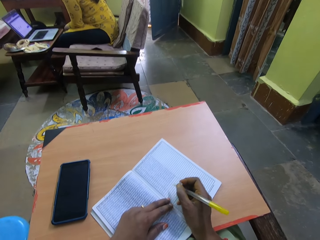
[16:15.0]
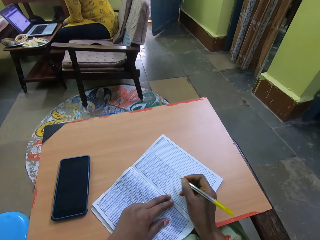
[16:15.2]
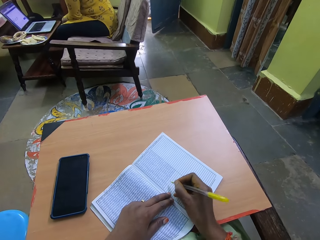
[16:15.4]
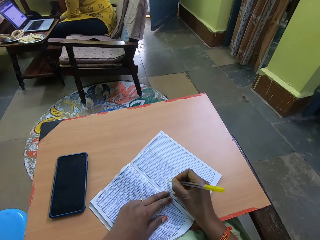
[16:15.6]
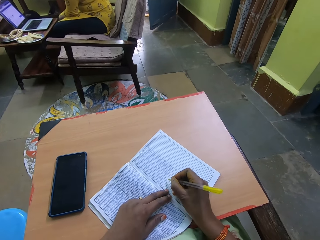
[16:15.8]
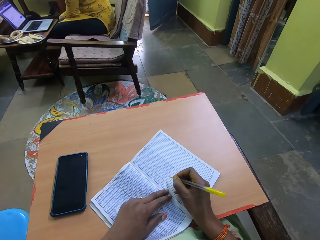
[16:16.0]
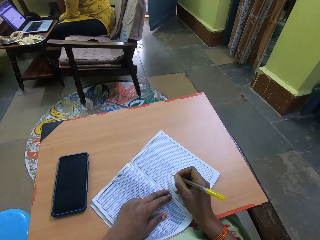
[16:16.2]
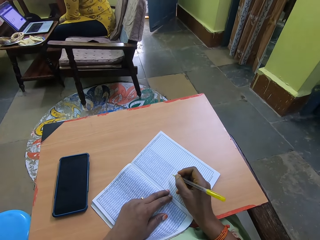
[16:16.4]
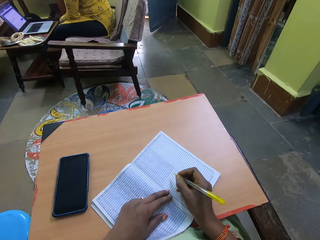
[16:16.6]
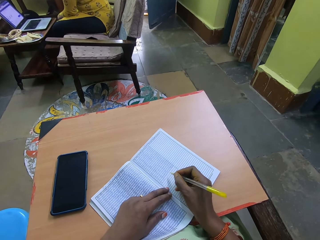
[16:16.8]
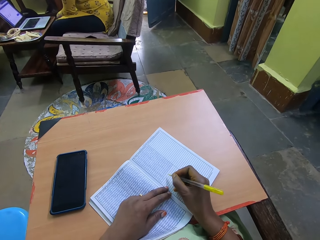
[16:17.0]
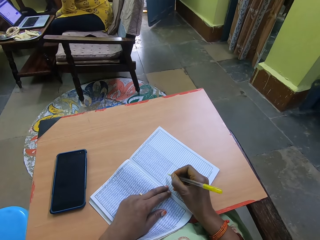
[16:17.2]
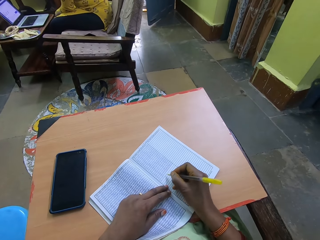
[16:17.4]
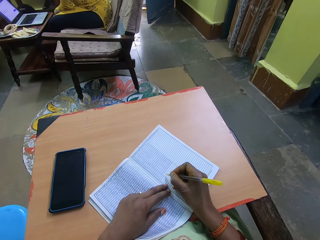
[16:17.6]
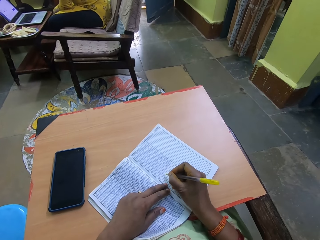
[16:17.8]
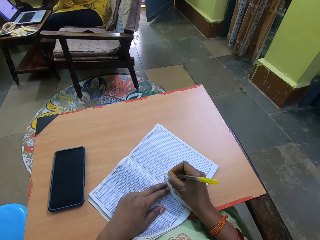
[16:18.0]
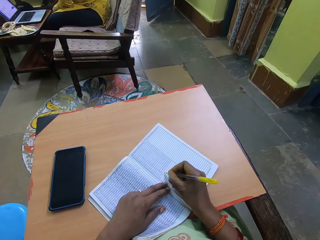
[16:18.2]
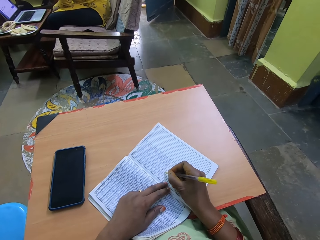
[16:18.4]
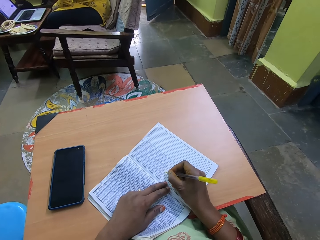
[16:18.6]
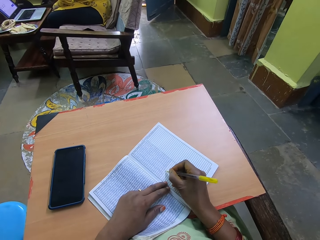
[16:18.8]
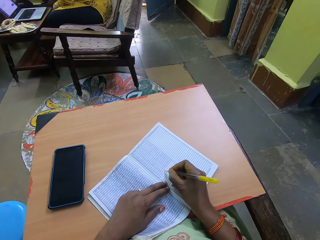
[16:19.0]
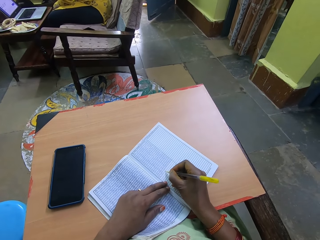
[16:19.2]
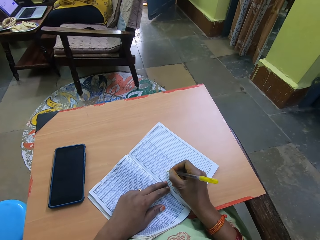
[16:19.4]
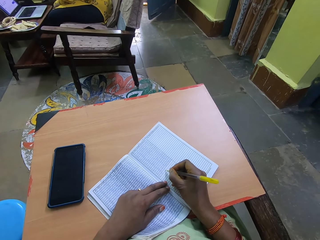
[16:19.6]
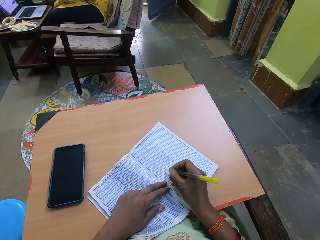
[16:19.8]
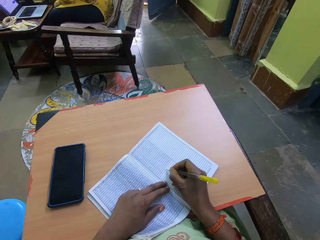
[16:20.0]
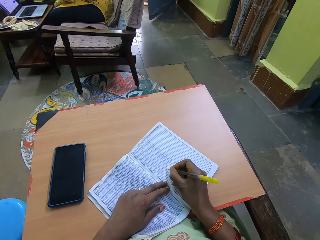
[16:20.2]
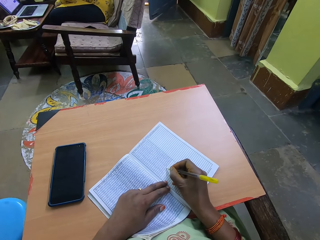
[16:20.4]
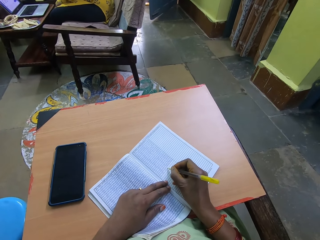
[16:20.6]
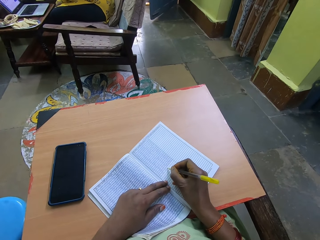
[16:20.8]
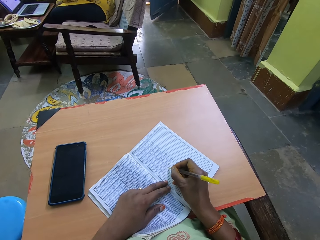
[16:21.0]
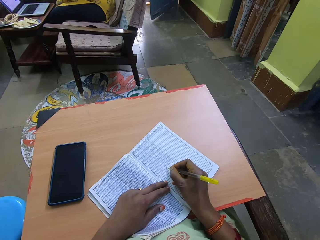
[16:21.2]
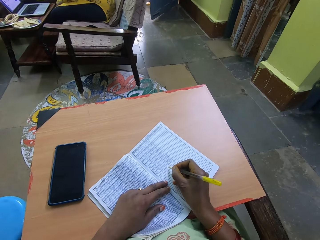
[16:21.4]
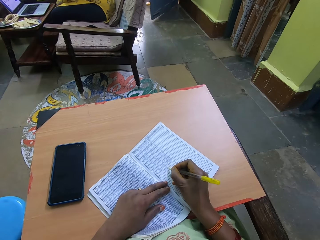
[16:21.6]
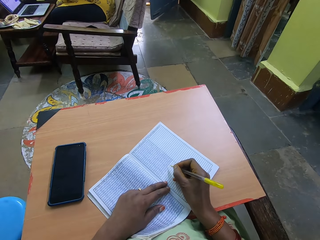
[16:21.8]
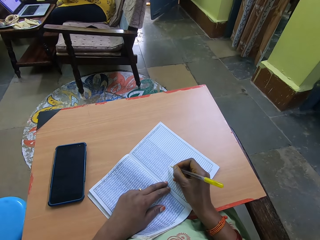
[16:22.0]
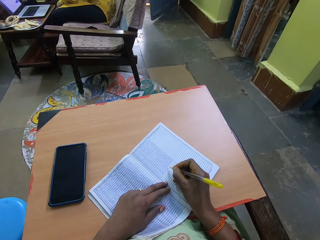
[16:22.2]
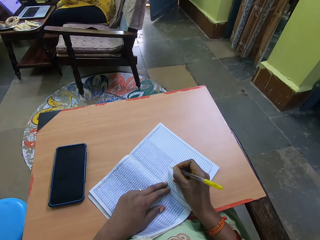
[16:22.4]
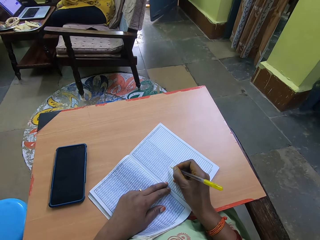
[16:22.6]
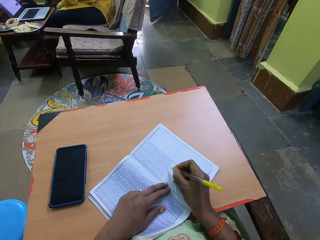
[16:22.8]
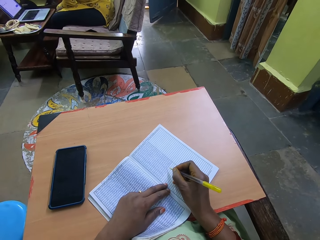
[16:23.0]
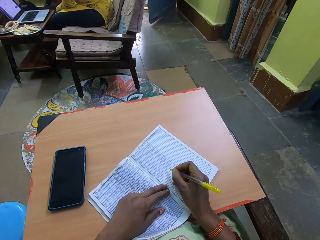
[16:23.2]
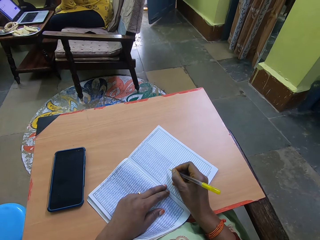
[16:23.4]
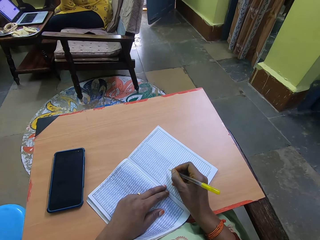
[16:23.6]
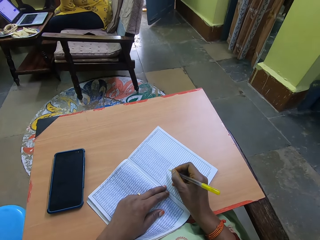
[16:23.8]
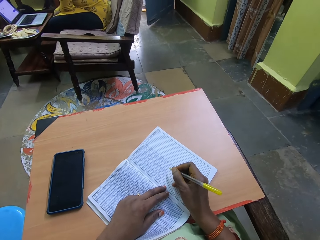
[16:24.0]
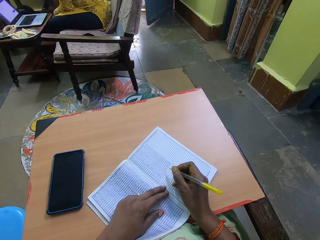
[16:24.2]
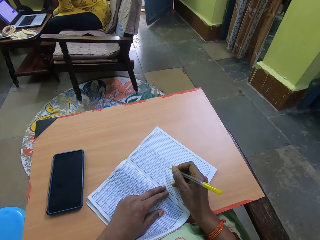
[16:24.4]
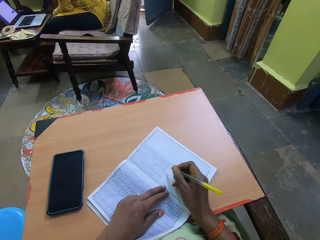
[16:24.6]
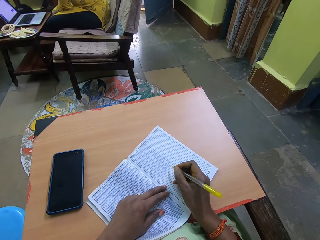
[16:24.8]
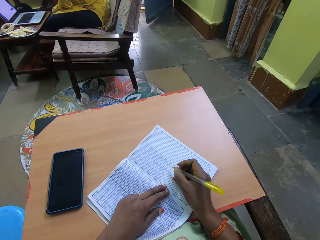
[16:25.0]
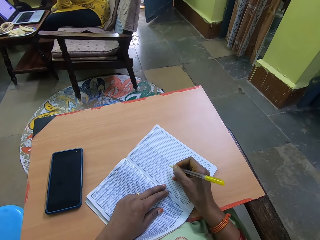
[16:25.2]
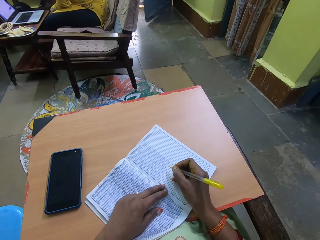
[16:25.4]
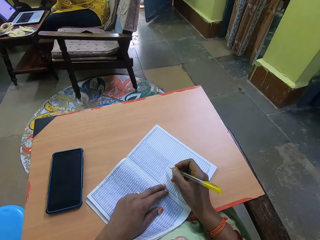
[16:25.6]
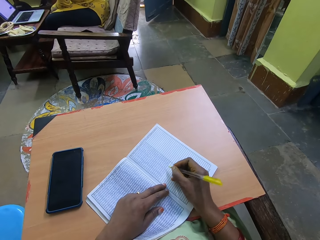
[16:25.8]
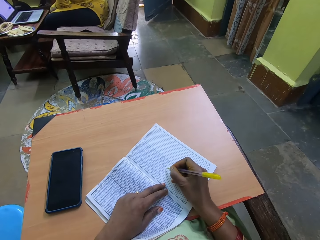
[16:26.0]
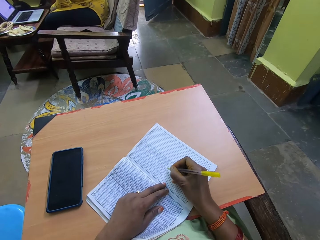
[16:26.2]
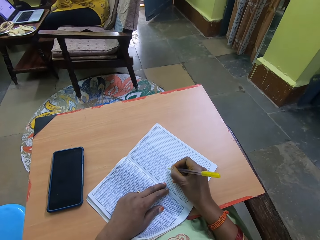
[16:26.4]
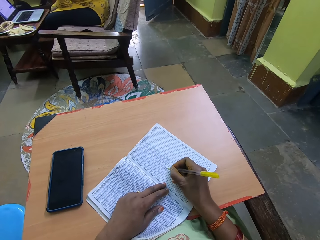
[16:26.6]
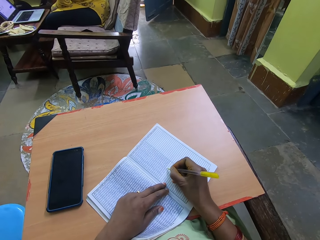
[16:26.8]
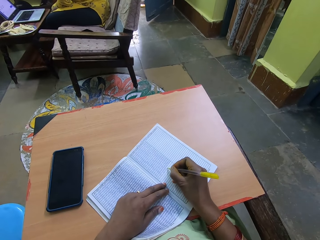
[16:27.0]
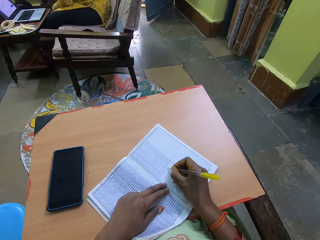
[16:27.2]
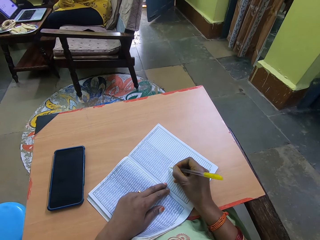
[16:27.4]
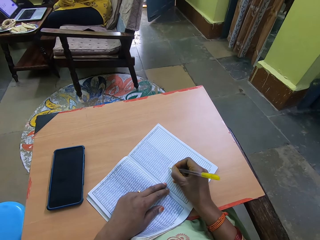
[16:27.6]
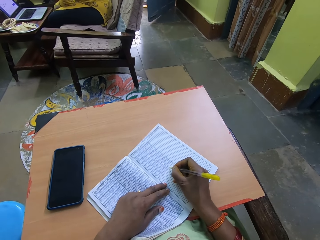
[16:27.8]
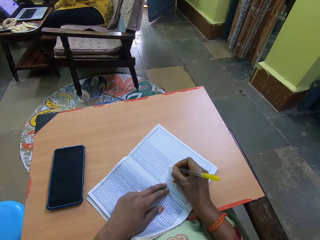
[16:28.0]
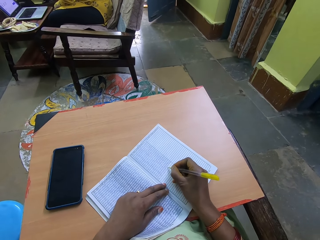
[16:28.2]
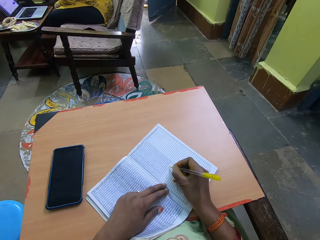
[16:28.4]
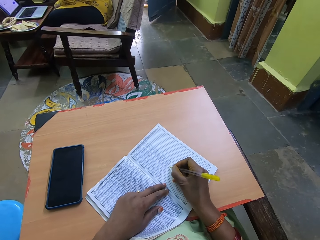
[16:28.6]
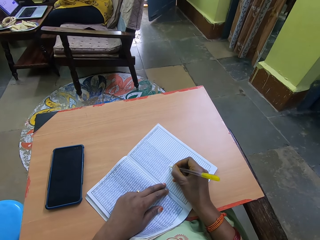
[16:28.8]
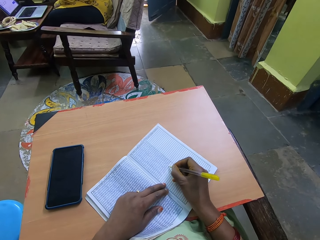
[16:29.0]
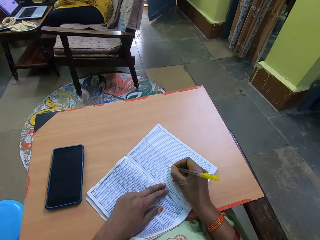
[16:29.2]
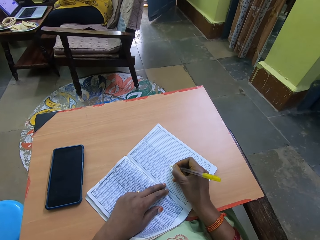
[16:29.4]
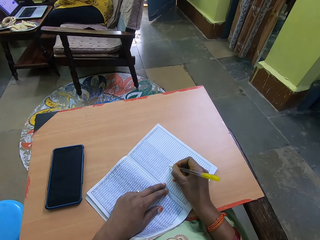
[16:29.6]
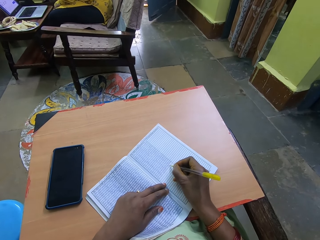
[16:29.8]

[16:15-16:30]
The camera wearer talks to a woman. She writes in the book with the pen with her right hand. She interacts with the woman. She writes in the book with the pen with her right hand.

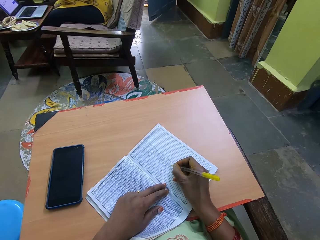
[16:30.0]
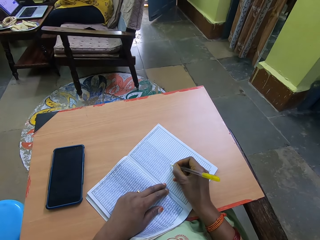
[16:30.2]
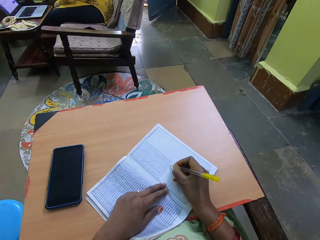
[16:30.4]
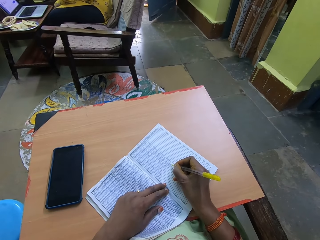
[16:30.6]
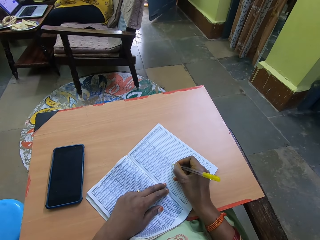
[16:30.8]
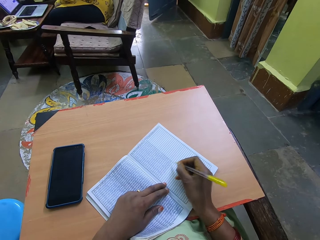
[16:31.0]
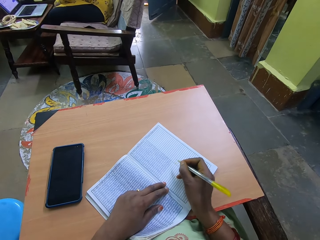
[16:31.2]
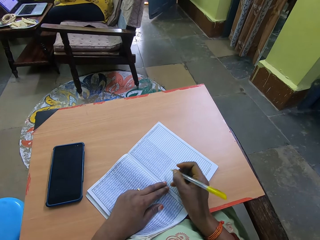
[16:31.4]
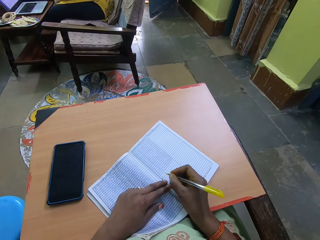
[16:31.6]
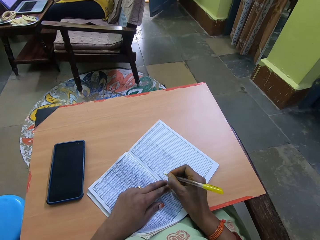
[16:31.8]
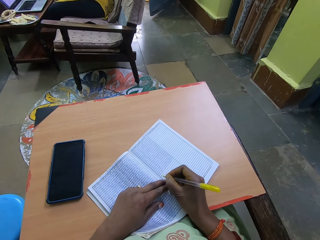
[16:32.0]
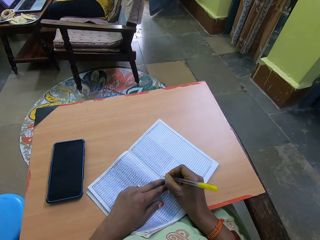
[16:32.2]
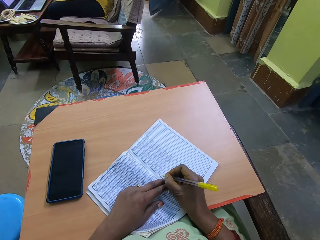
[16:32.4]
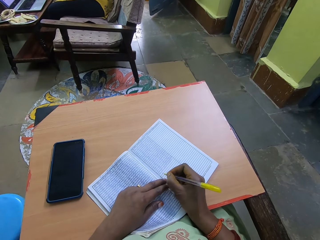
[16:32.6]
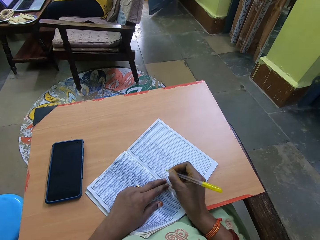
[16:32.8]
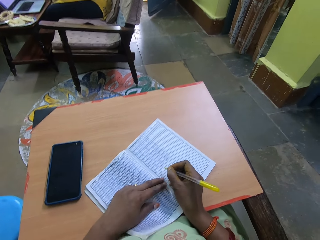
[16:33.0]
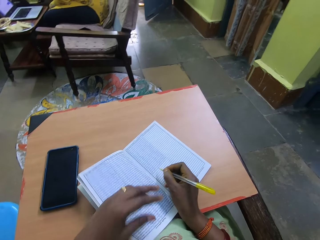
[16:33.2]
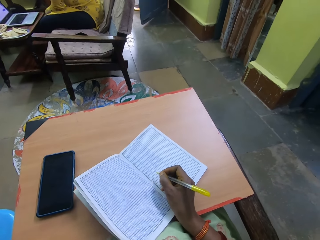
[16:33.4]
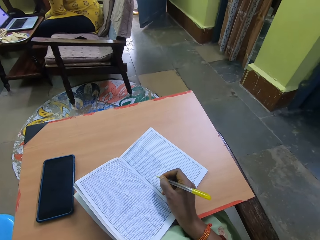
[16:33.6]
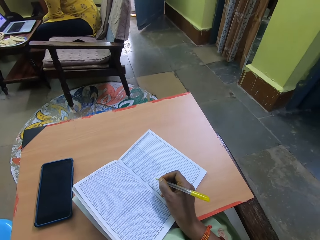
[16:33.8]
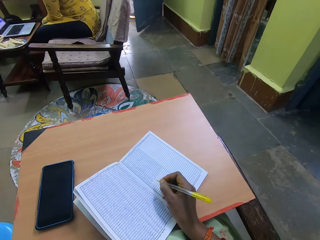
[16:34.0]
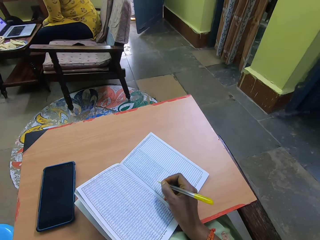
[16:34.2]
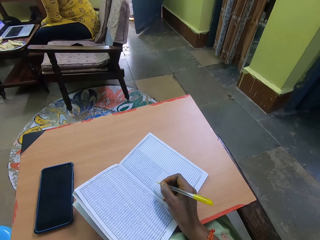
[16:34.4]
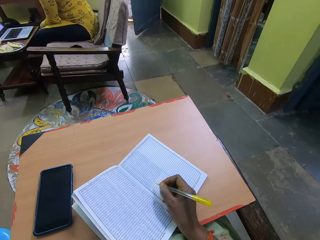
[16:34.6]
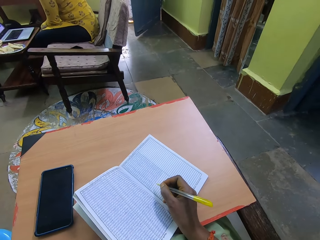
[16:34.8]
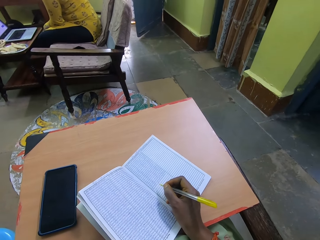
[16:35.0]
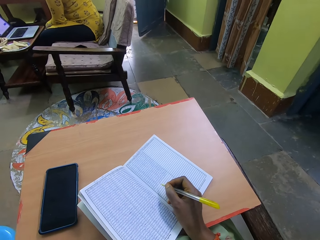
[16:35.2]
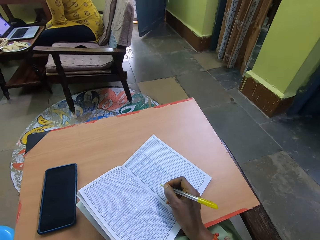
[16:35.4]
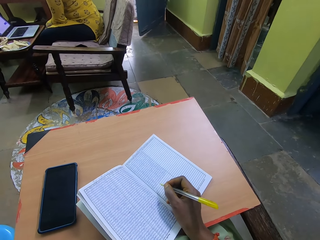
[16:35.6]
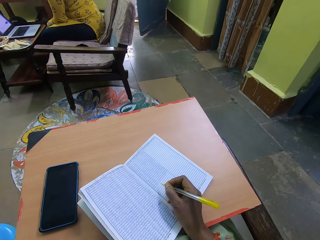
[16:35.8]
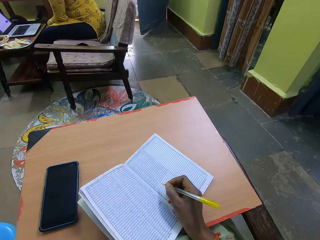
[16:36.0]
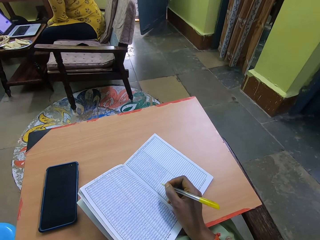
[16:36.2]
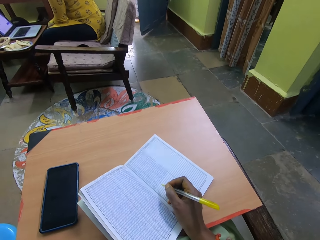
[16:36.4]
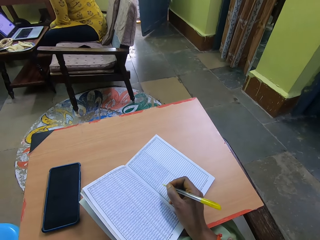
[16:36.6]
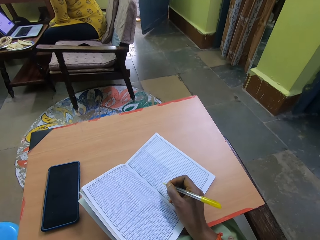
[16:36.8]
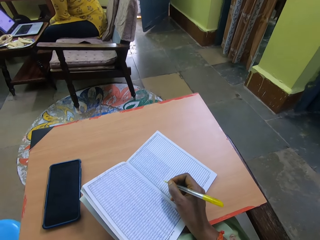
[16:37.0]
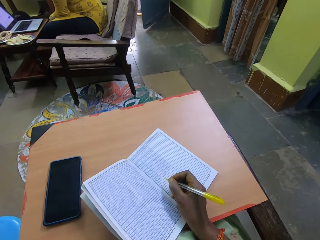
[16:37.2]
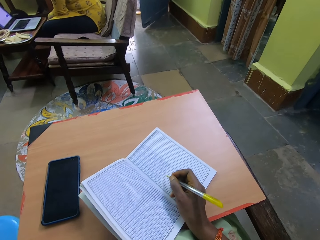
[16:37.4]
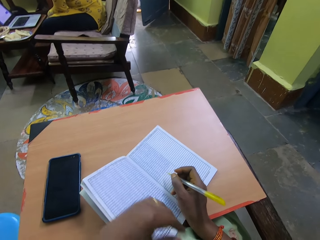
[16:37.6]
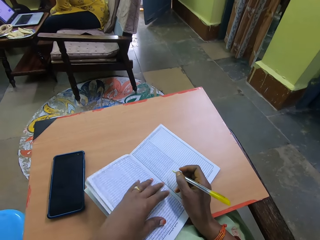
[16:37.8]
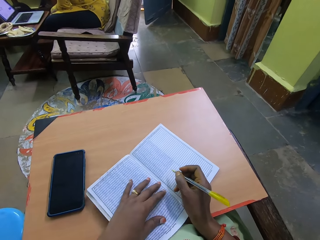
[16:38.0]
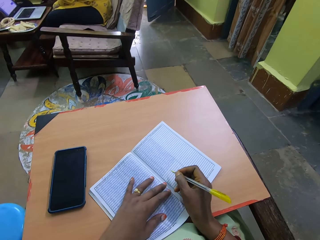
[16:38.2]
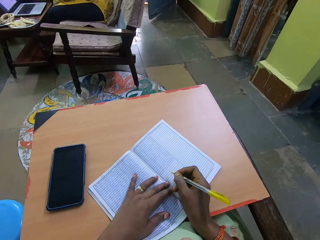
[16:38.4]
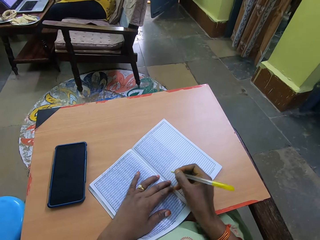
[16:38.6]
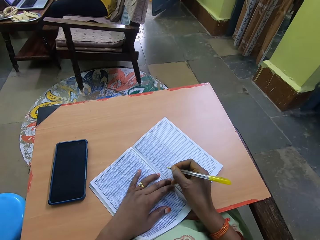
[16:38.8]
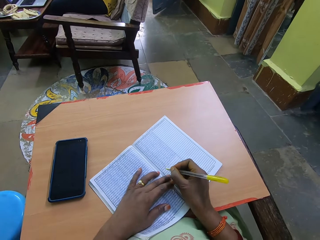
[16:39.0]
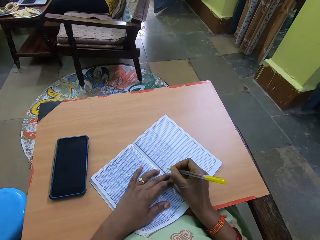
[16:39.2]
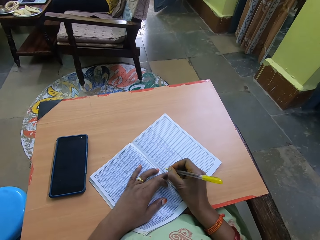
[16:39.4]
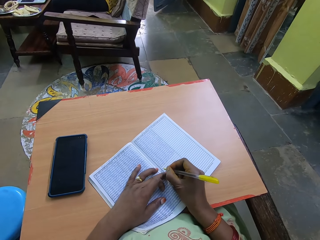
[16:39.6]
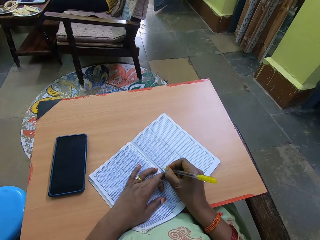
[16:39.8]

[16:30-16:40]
The camera wearer interacts with the woman. She touches her nose with her left hand. She removes her left hand from the book. She places her left hand on the book.
